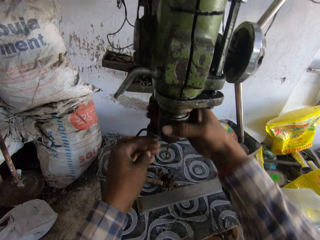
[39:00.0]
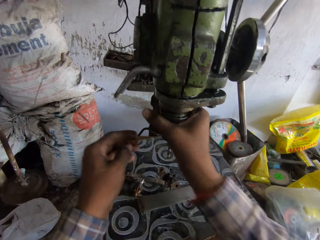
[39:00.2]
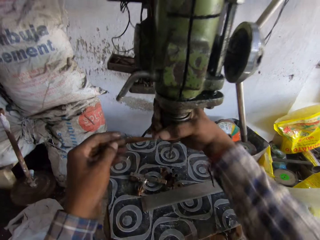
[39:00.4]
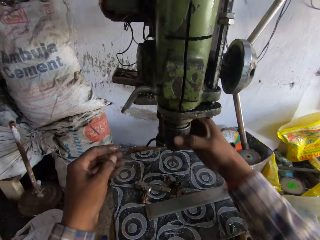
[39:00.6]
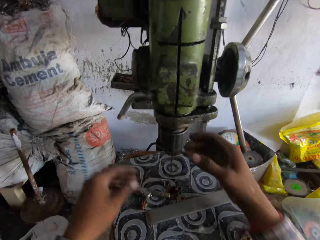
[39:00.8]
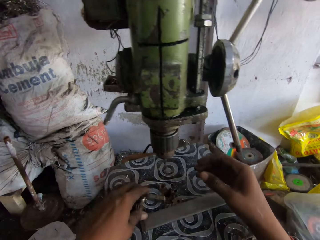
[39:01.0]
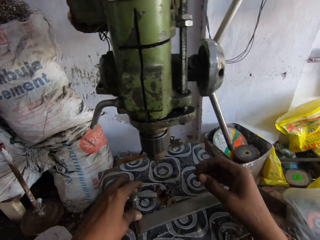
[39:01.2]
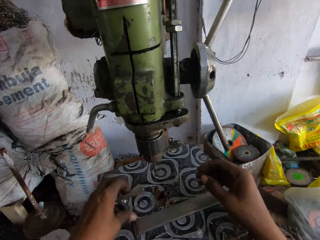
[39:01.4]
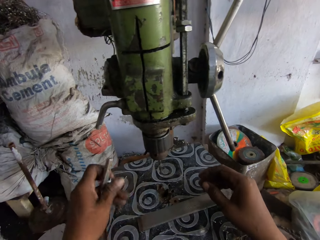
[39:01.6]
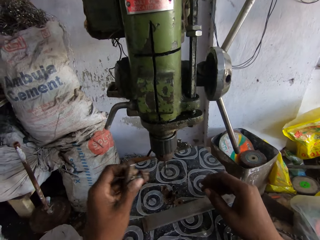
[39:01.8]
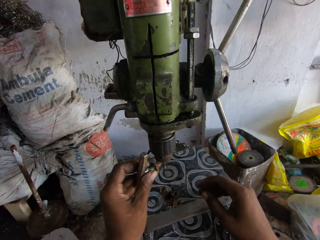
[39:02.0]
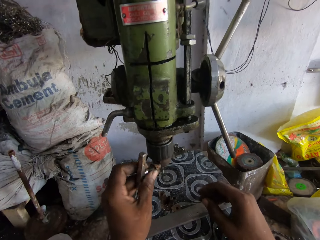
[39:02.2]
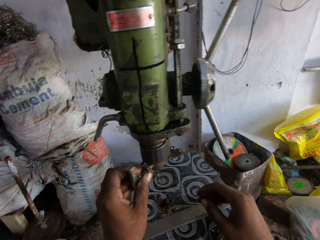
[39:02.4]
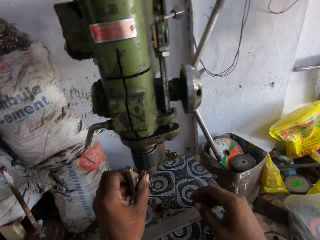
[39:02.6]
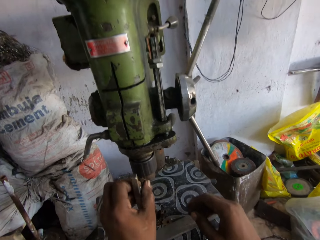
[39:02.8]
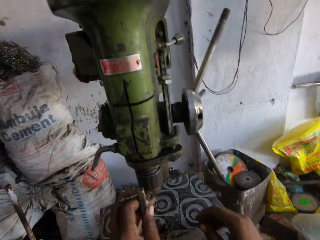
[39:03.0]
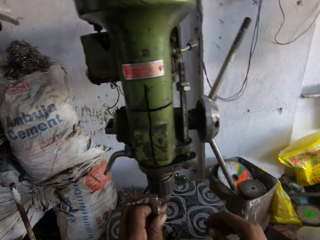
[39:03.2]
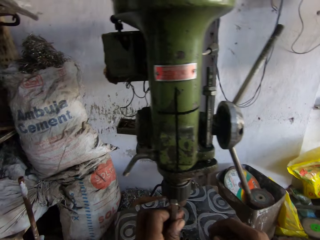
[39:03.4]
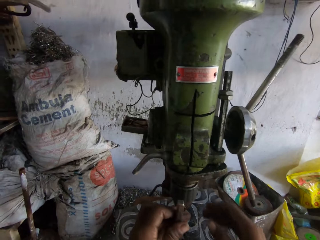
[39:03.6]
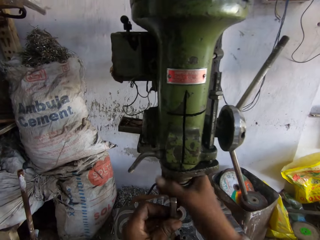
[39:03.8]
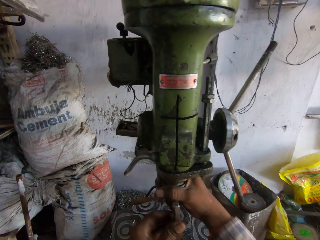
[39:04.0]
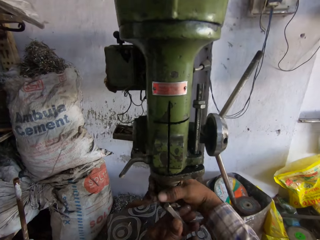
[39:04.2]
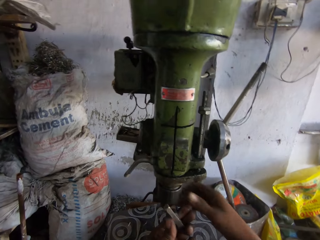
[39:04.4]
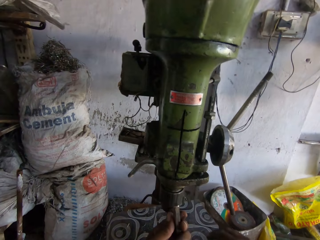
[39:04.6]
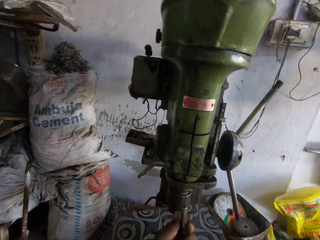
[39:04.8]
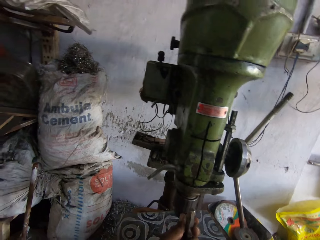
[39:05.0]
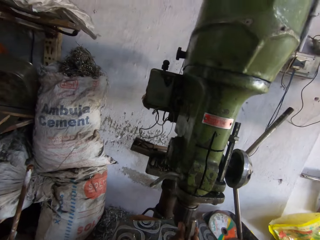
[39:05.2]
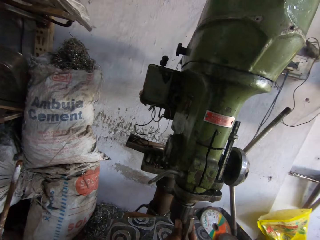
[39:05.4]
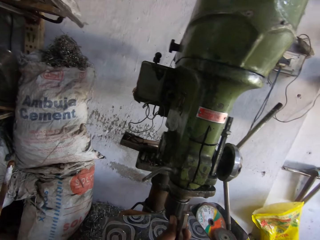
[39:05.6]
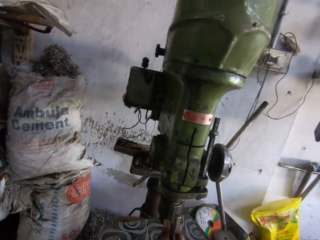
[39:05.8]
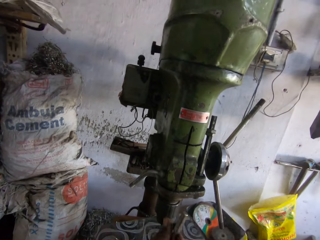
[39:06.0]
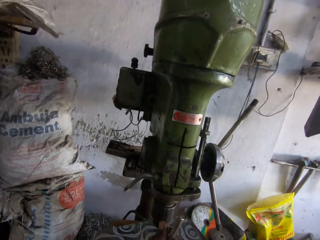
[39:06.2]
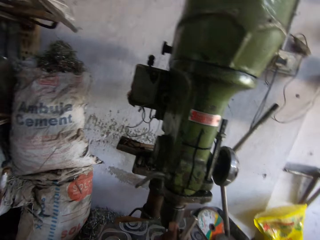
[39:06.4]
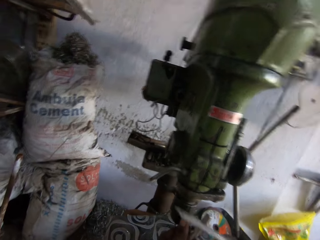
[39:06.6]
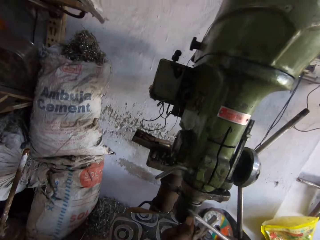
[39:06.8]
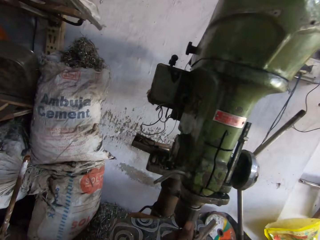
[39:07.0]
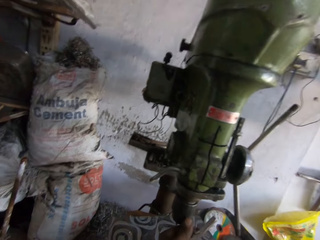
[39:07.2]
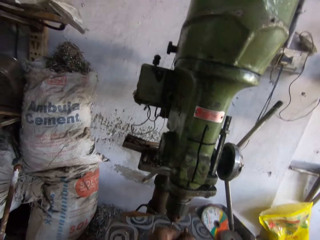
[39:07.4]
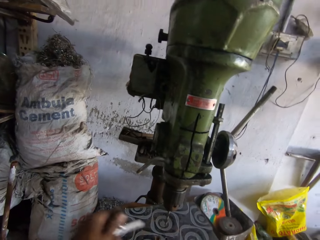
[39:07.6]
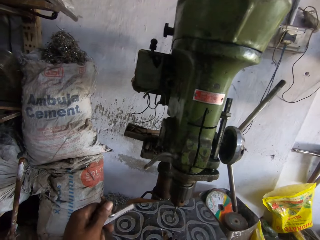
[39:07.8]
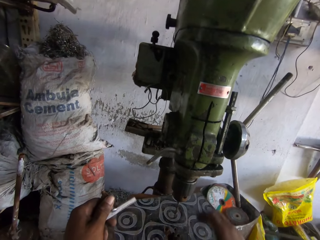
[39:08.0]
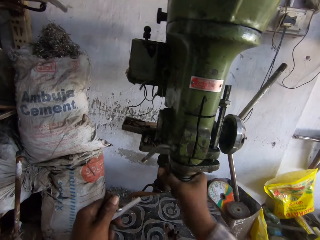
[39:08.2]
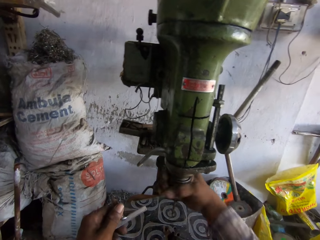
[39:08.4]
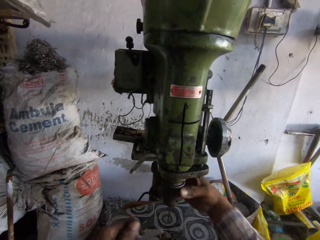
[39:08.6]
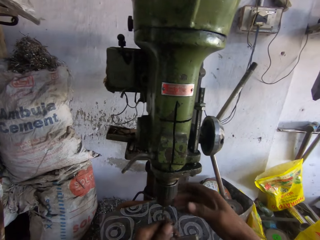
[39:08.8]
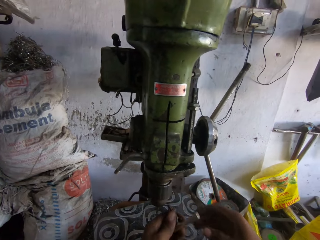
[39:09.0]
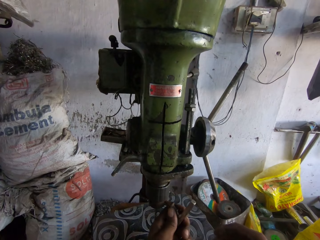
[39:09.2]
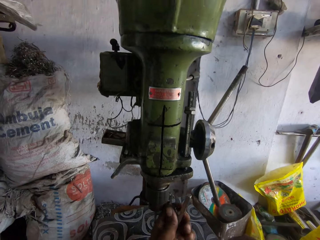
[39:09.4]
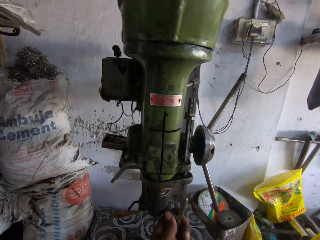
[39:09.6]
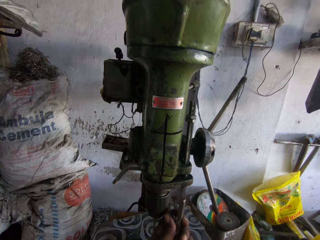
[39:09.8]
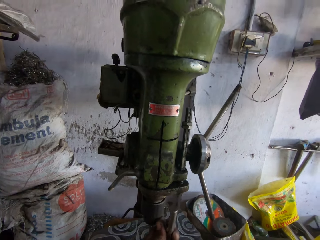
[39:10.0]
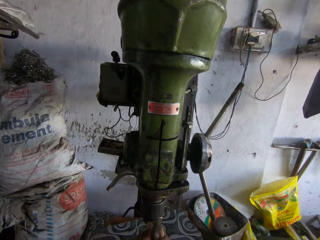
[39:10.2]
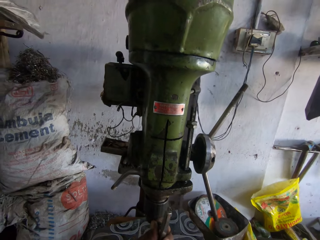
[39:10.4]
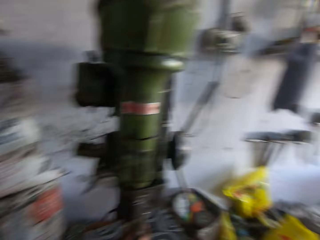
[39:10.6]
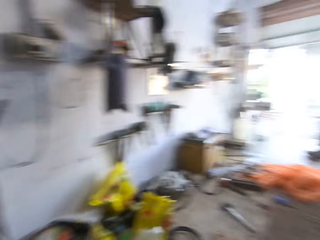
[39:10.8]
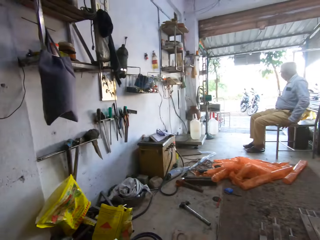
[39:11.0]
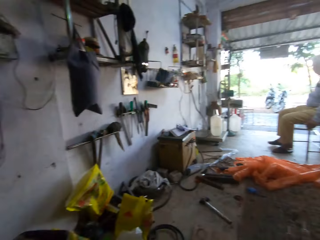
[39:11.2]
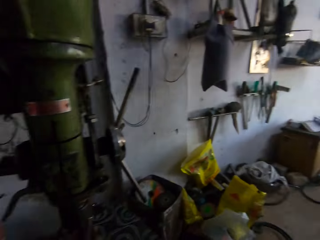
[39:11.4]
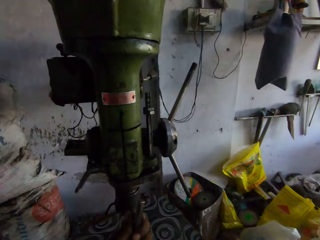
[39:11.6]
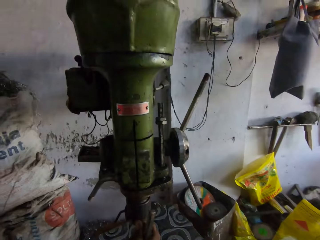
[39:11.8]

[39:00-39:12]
The camera wearer tightens the drill bit. They pick up something. They fix the metal on the driller. They hit the driller. They tighten the drill bit. They fix the metal on the driller.

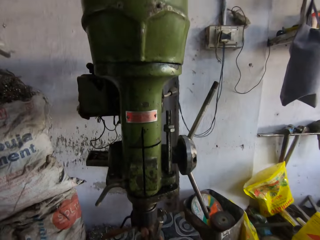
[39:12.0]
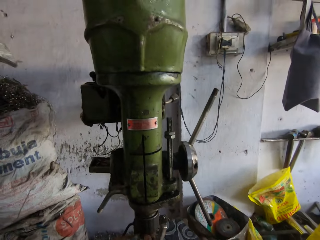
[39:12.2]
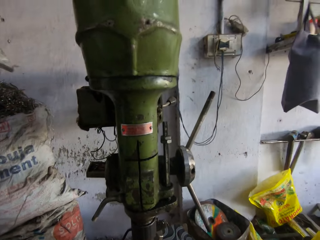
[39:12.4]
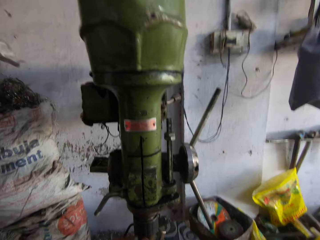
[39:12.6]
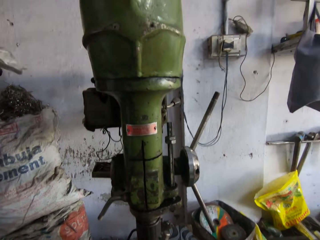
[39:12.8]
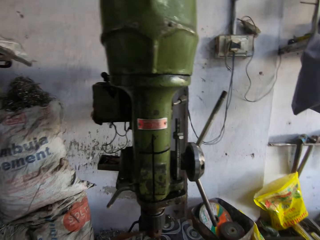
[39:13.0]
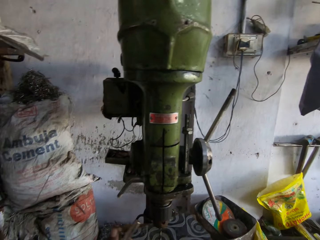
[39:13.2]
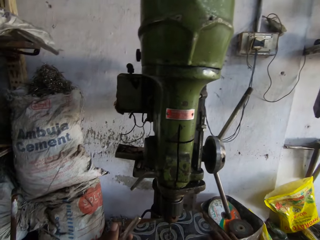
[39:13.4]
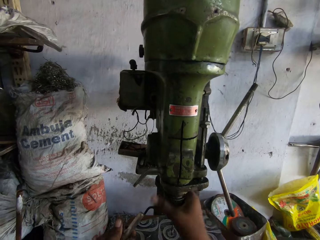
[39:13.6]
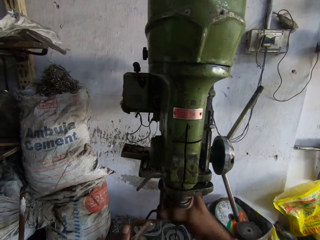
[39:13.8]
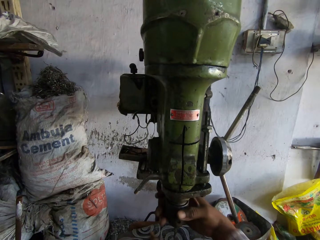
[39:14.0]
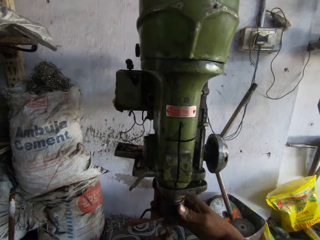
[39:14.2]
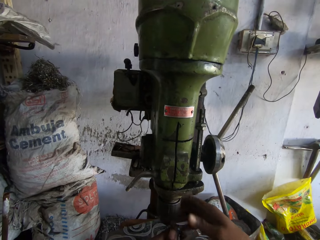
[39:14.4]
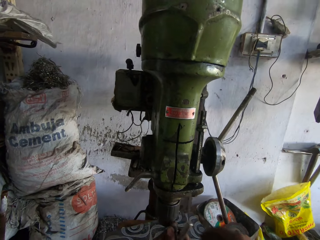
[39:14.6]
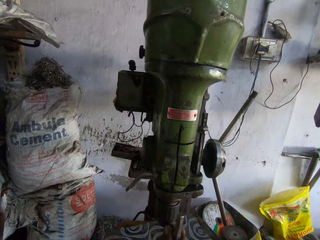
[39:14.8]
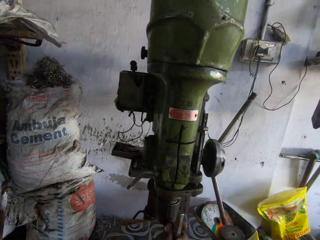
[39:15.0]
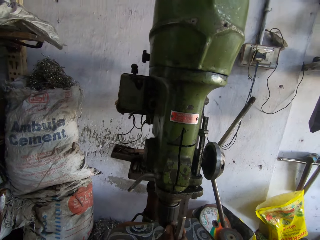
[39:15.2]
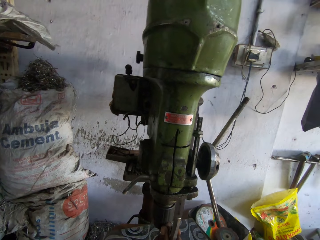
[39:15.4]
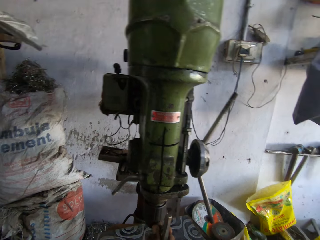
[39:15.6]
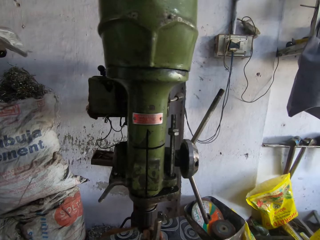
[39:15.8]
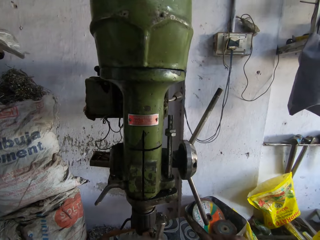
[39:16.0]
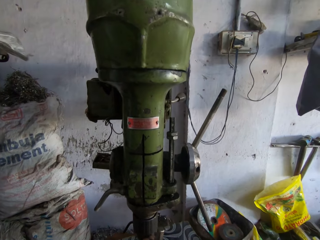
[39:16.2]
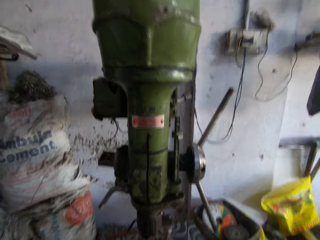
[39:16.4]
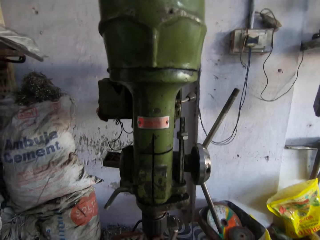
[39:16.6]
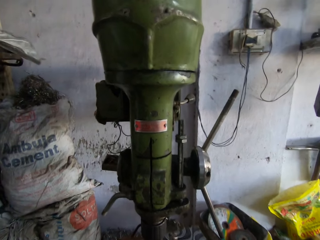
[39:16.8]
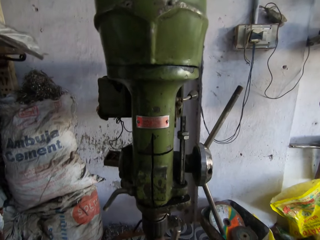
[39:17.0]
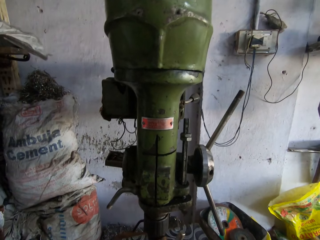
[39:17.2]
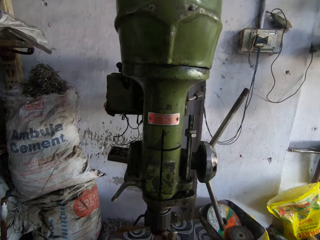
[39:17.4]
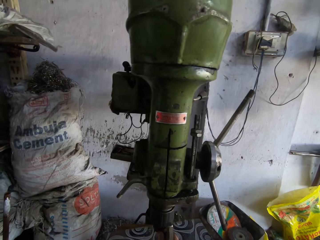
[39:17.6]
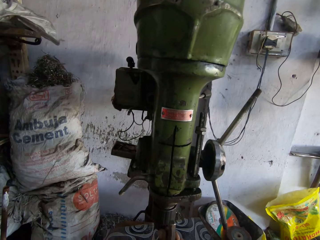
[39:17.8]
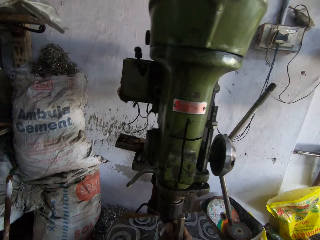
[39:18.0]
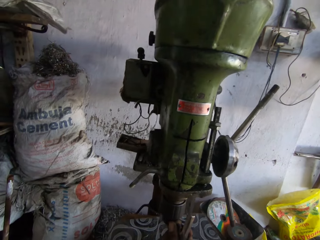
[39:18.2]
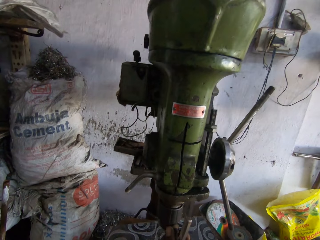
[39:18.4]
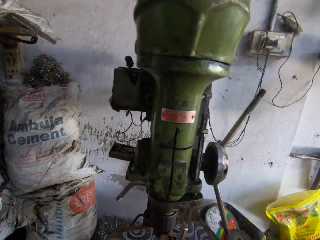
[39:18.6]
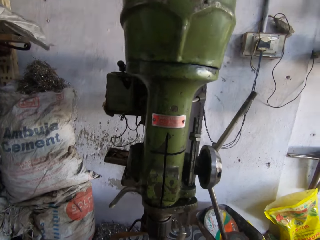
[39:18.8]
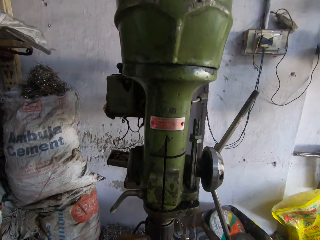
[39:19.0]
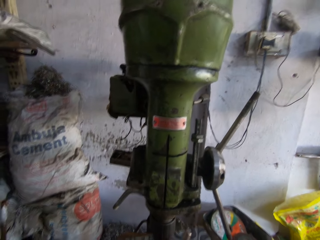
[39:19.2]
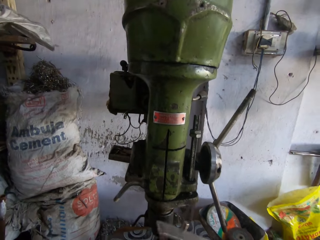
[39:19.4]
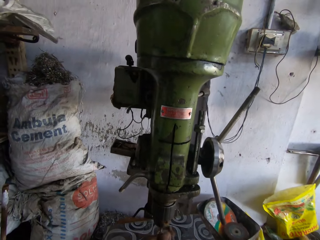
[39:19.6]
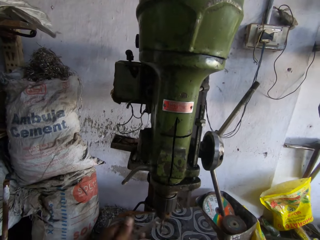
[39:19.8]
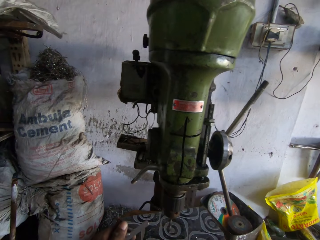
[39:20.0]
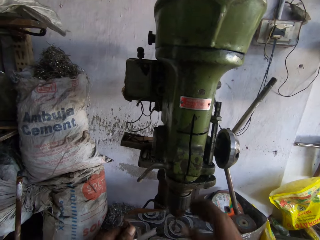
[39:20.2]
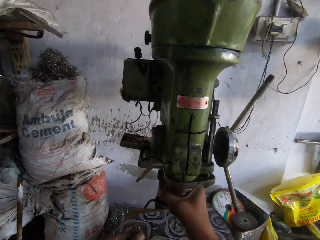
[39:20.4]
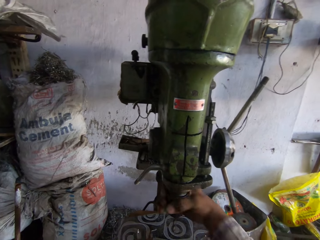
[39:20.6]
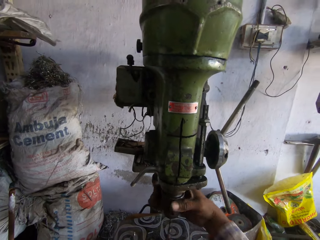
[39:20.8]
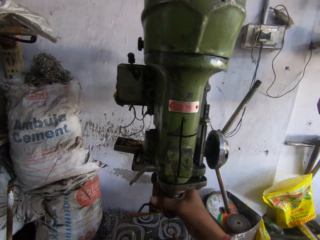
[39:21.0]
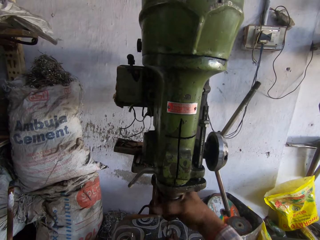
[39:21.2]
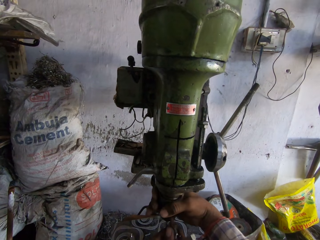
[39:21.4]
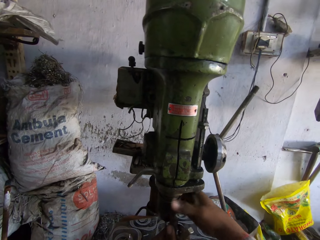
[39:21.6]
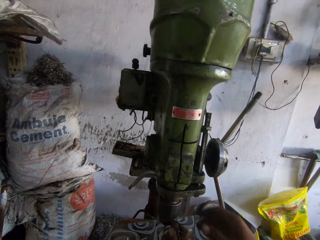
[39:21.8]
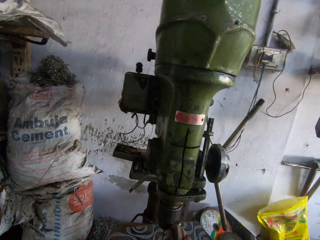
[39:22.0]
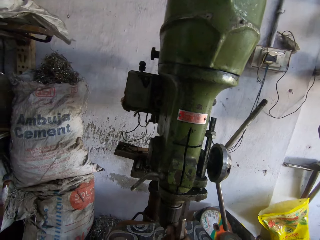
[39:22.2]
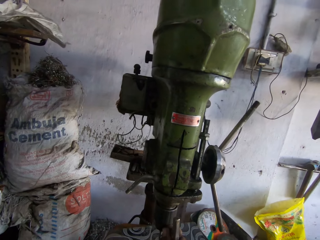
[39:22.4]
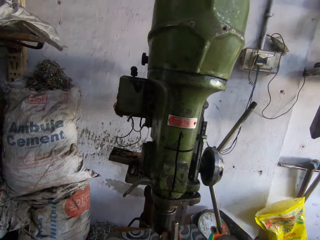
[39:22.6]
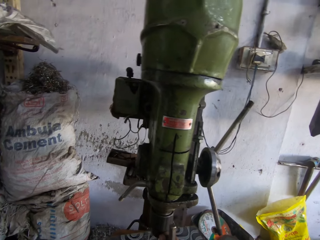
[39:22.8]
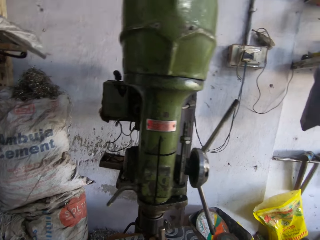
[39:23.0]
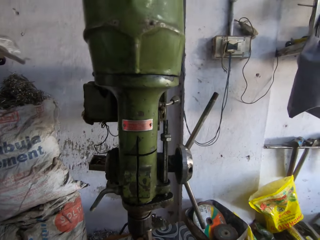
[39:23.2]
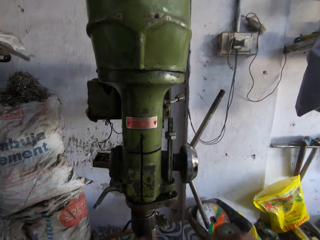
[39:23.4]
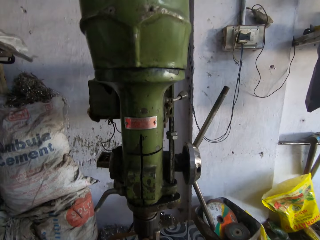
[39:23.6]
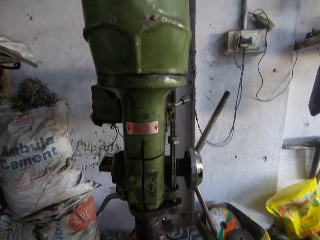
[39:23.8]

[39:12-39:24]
The camera wearer hits the driller. They tighten the drill bit. They hit the driller. They tighten the drill bit.
